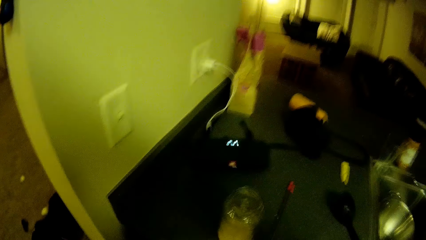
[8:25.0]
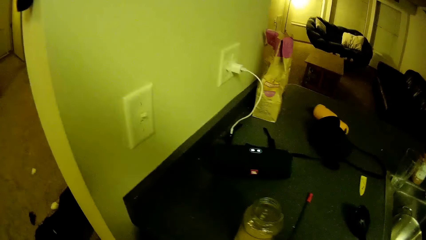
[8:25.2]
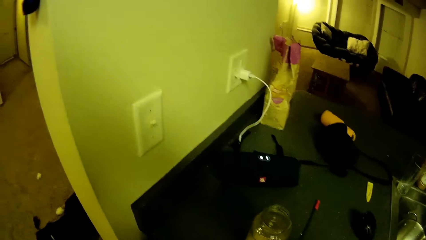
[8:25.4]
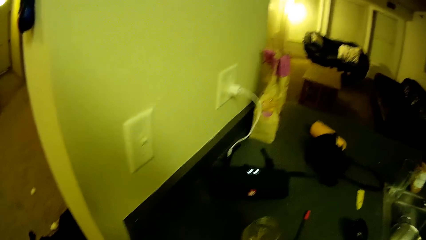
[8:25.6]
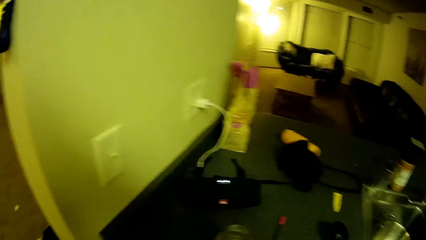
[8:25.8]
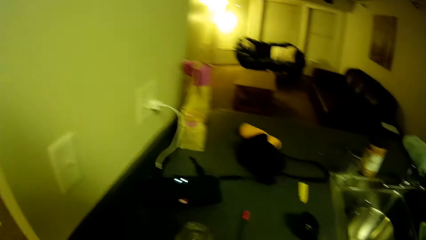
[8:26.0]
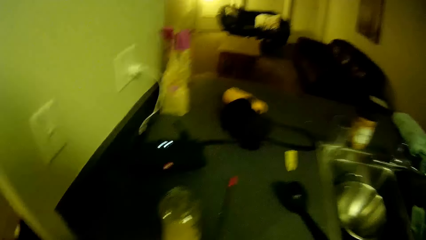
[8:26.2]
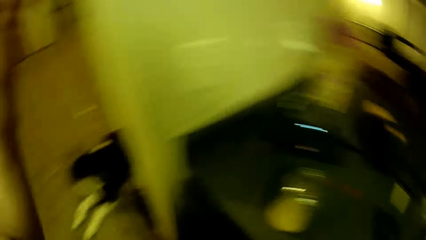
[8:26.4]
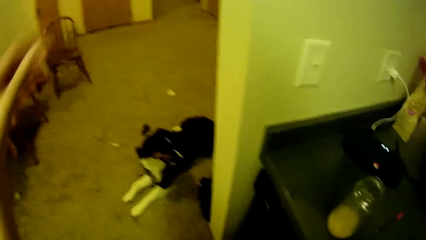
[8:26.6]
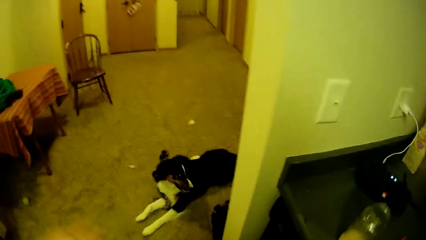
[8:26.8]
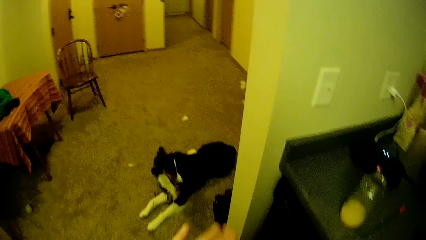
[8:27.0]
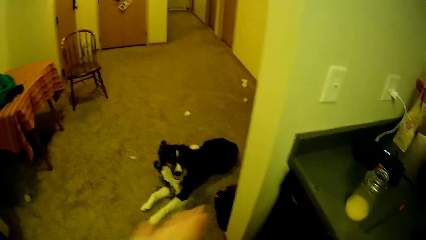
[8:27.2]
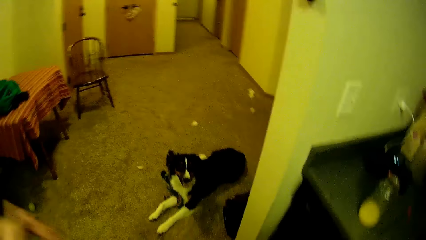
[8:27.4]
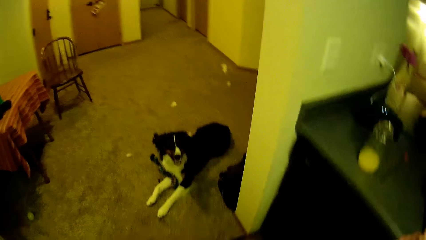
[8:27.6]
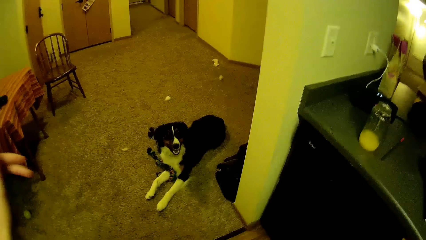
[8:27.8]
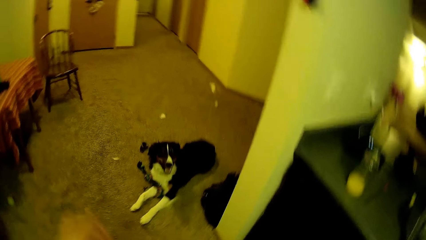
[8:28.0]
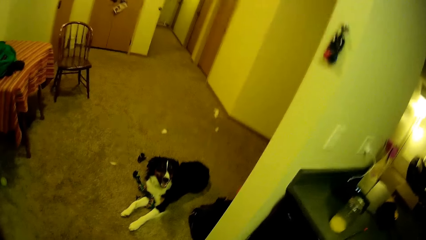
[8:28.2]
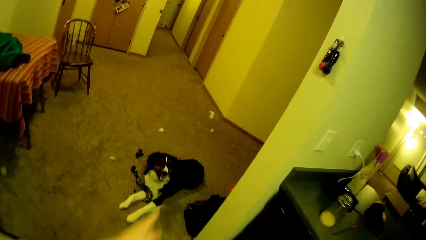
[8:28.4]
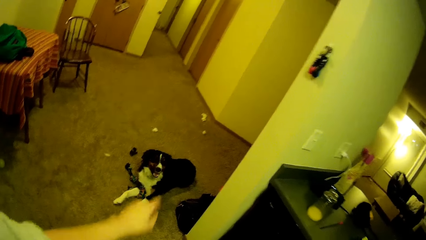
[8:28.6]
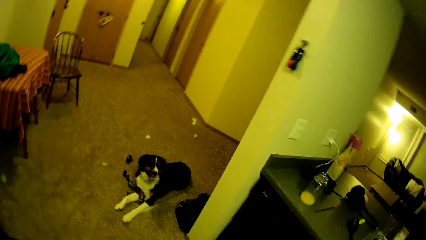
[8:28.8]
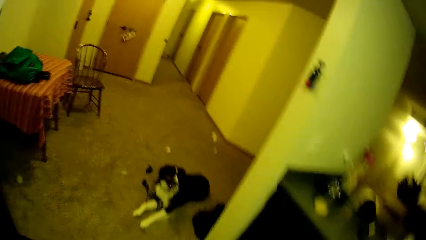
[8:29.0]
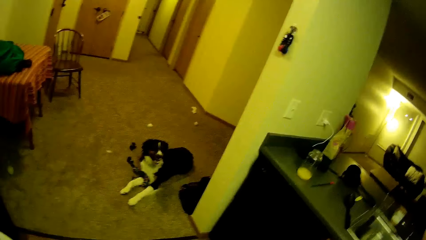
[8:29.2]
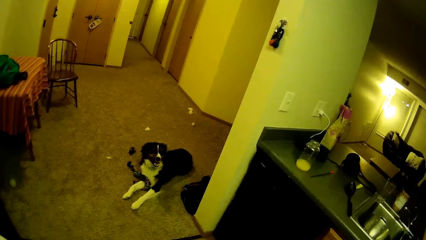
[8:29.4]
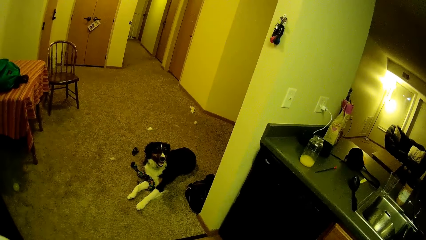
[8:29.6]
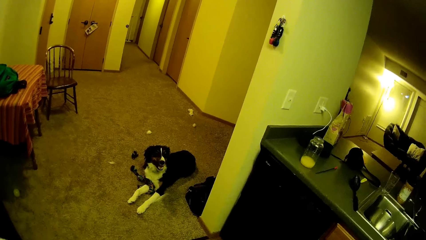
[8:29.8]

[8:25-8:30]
The camera wearer stares at the kitchen top. They look at the dog on the floor of the room. They look around.

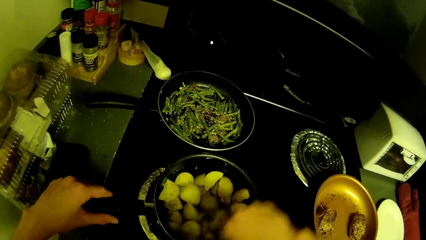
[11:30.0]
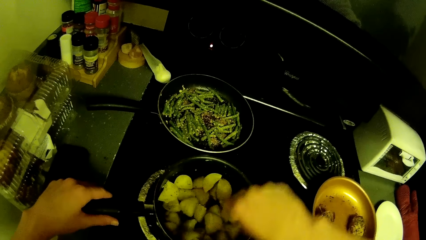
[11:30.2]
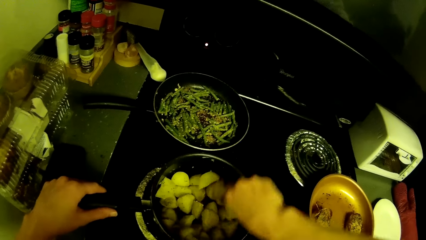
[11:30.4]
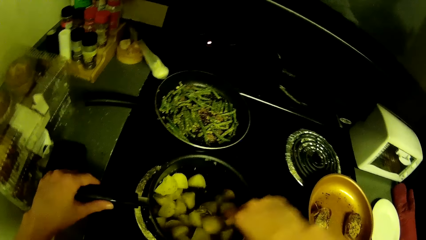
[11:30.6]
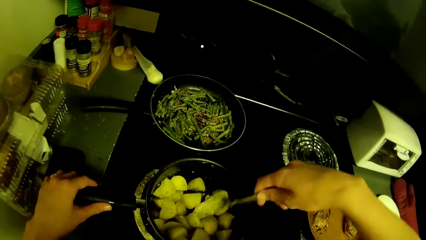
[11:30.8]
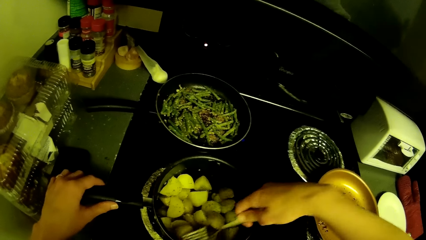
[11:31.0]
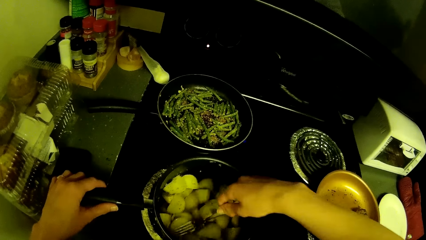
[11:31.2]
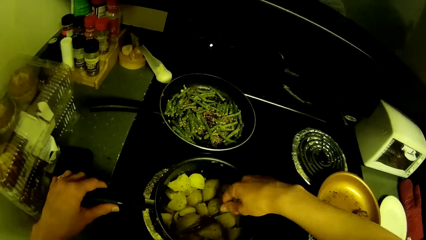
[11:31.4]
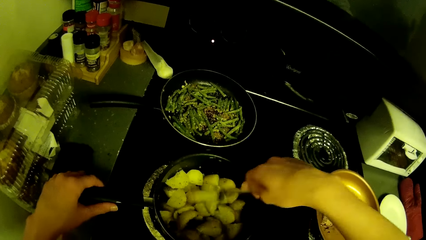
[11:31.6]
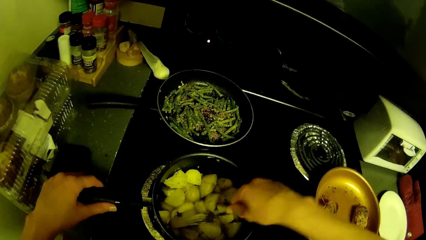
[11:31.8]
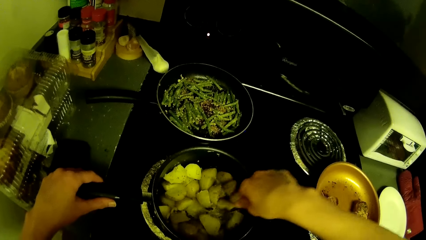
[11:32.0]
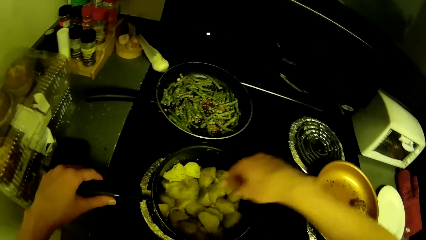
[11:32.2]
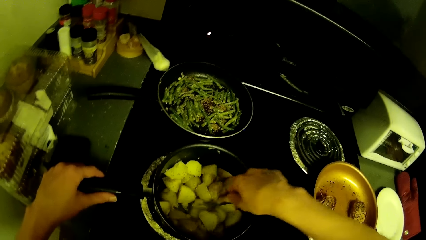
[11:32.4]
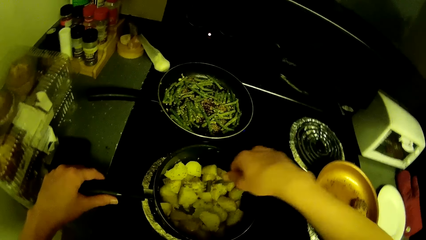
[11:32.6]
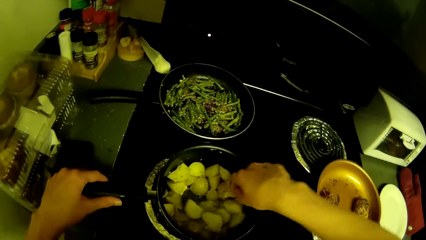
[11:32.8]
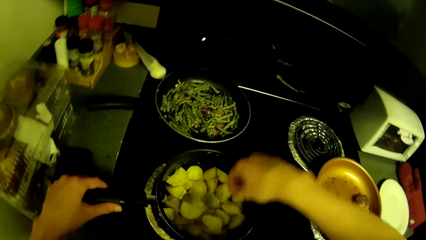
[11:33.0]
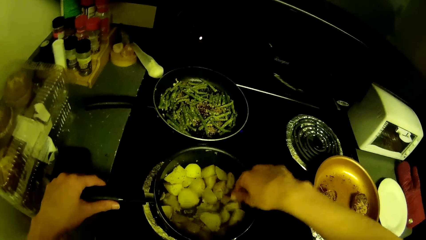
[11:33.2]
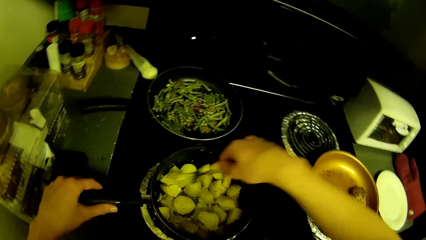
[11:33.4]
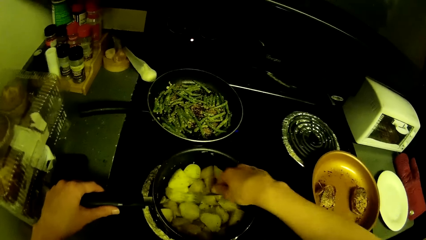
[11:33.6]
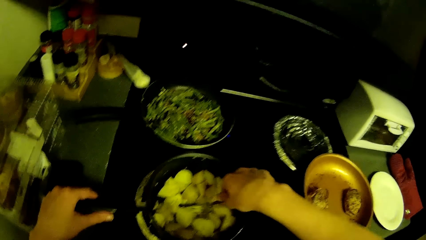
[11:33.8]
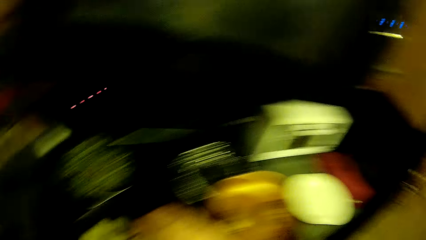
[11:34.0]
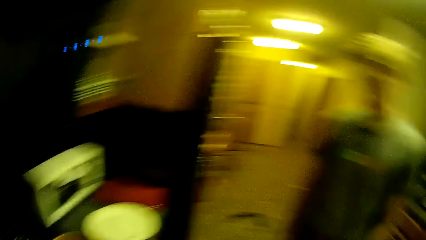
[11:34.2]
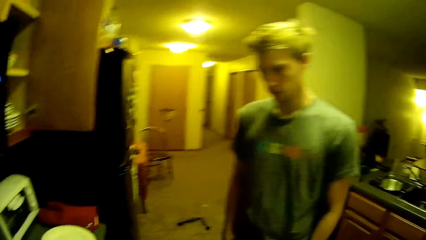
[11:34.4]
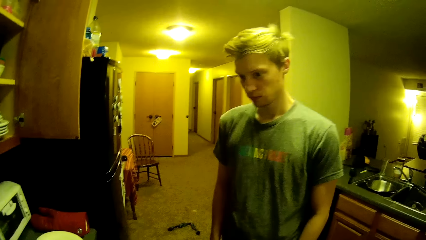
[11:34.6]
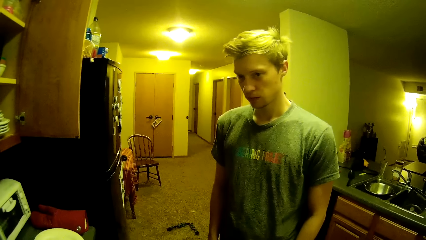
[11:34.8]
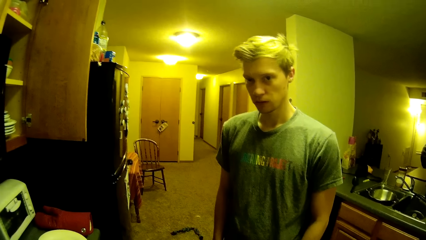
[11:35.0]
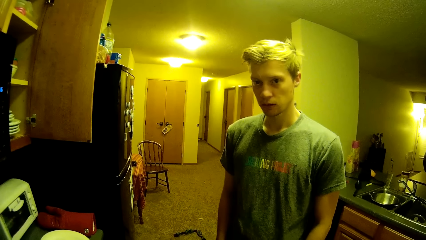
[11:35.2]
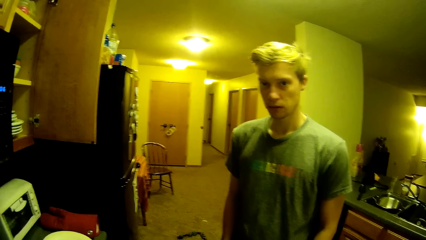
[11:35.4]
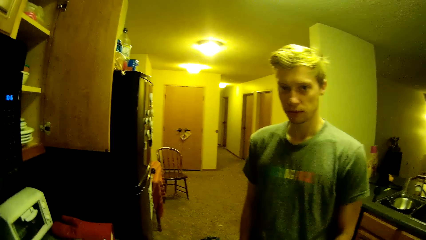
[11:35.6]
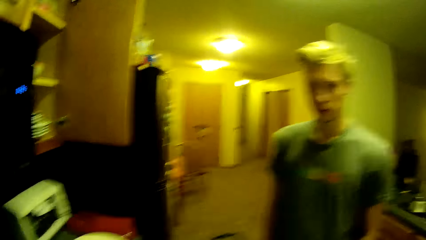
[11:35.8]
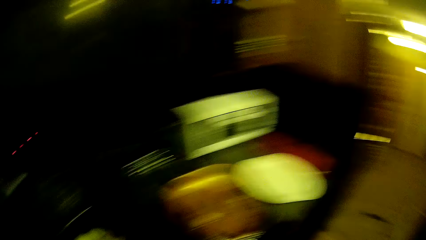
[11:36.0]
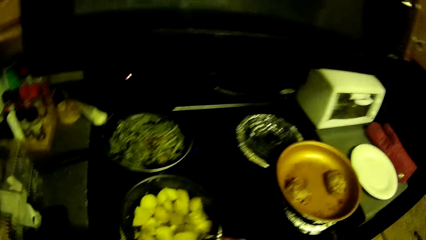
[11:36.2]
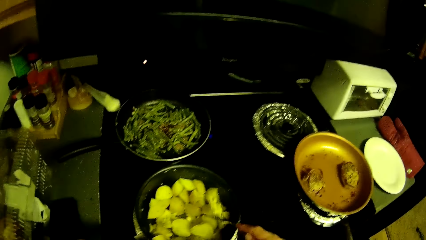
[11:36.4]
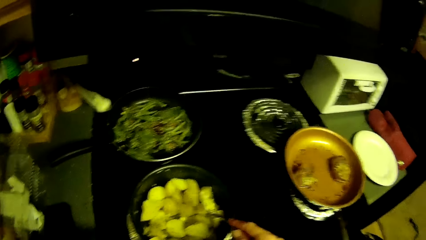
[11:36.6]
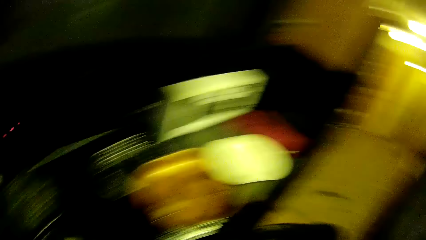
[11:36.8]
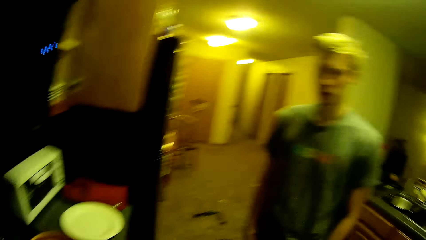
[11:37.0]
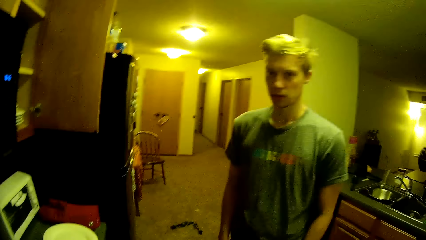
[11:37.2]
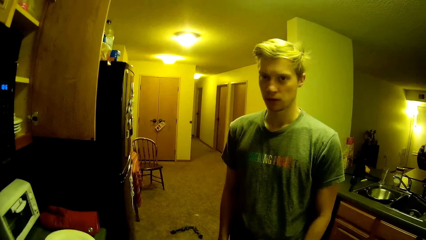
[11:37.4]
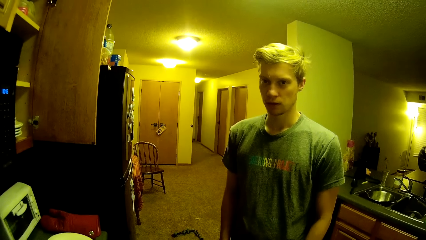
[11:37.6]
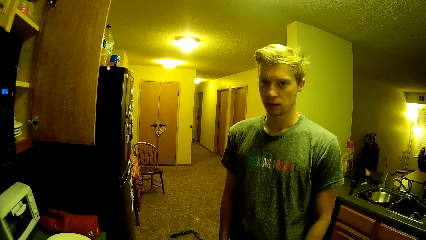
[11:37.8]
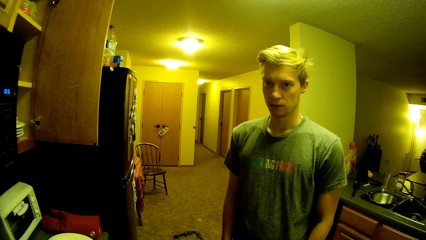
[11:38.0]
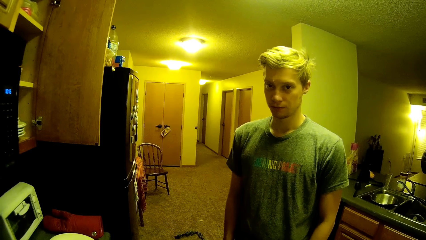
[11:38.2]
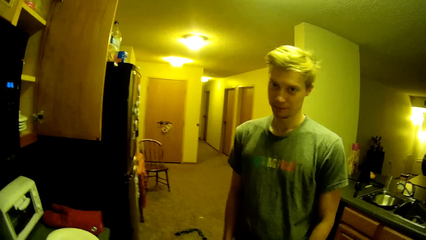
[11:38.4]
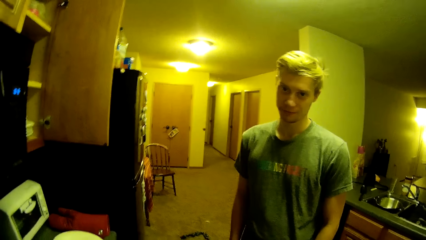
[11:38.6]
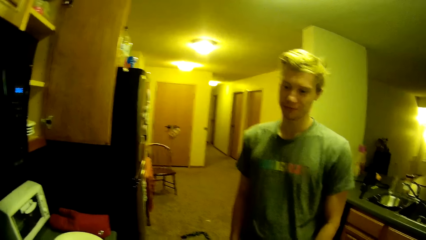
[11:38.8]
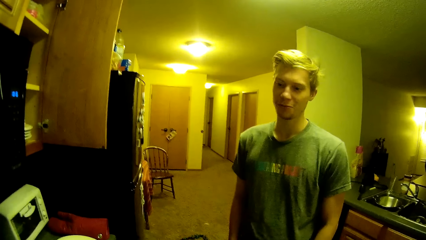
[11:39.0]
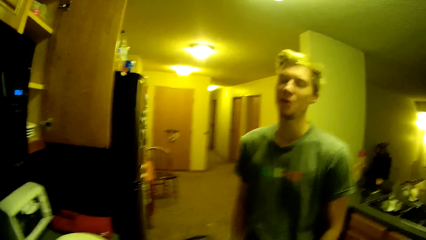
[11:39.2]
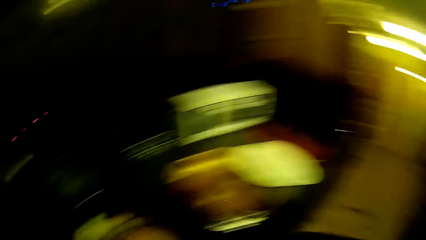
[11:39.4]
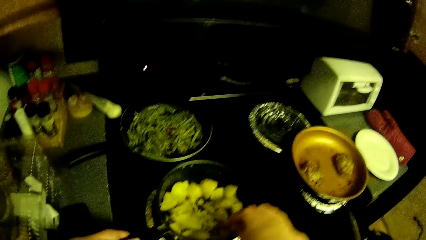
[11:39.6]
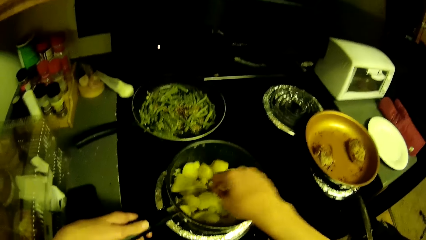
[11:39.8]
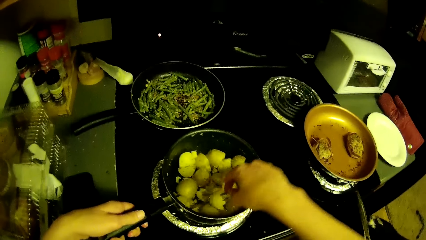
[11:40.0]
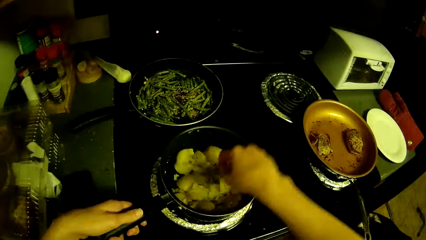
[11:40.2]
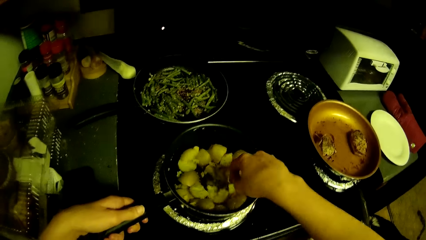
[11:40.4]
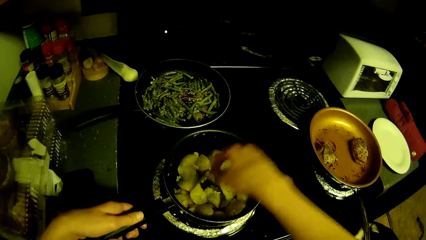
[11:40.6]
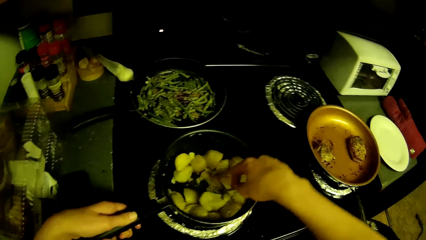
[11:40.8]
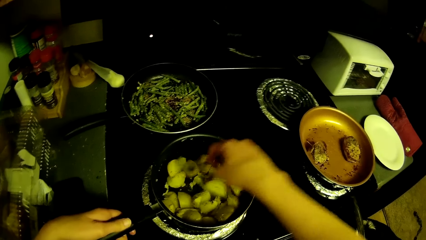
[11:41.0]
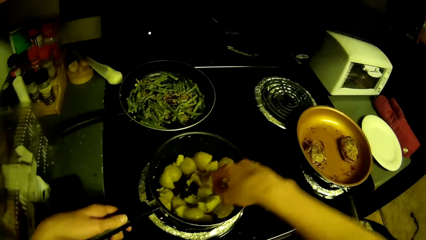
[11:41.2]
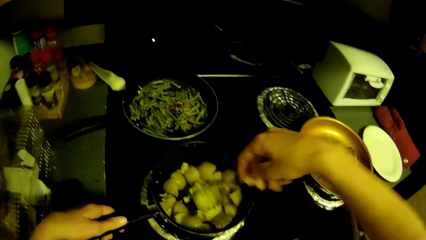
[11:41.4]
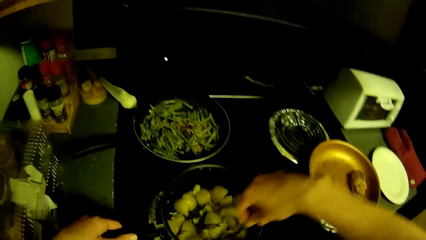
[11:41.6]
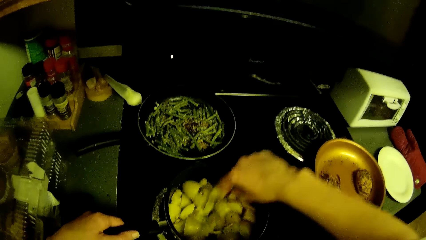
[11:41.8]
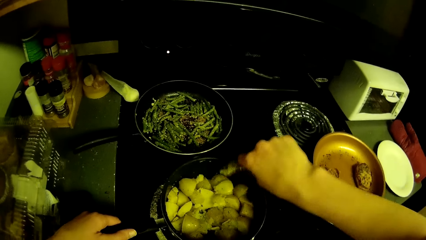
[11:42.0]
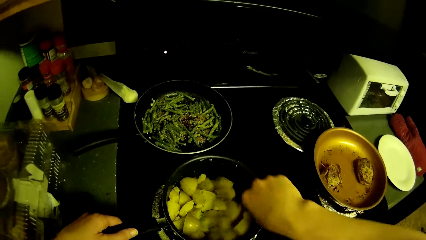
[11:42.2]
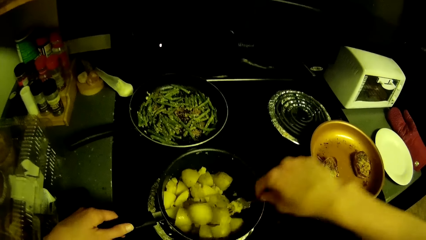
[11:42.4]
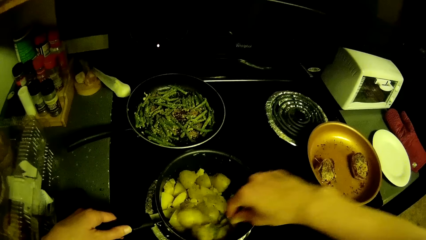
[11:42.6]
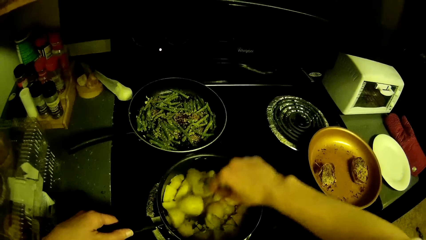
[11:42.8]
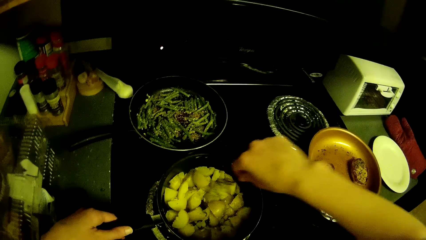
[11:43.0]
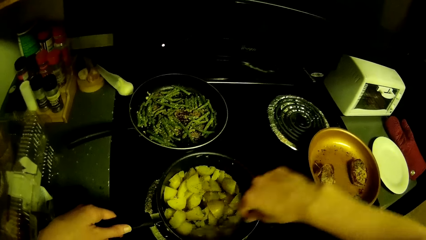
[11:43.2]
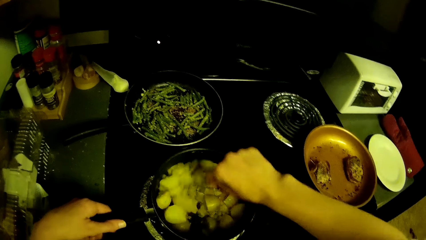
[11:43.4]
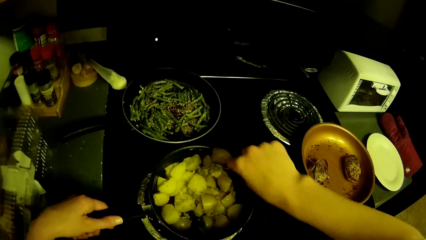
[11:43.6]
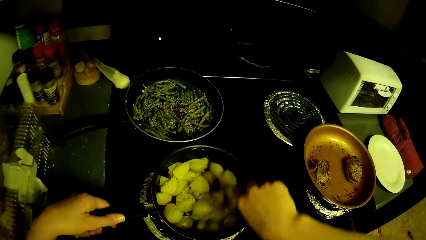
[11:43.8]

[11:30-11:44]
The camera wearer presses the potatoes in the pot with a fork. They look around. A man looks at the camera wearer. The man looks at the camera wearer again. The camera wearer interacts with the man. They press the potatoes in the pot with the fork. They stir the potatoes in the pot with the fork.
